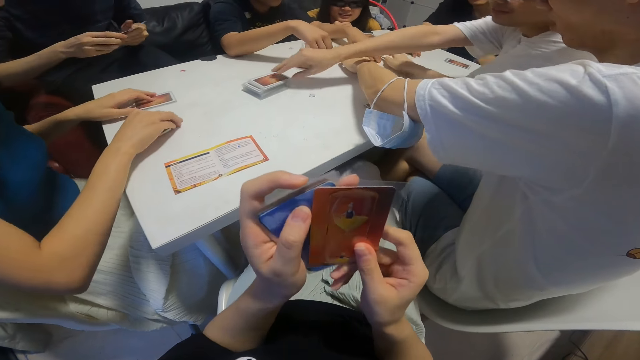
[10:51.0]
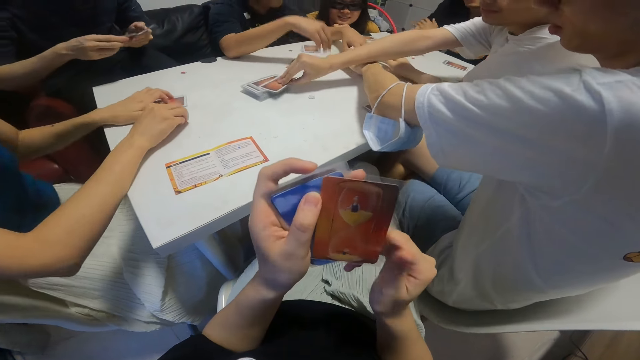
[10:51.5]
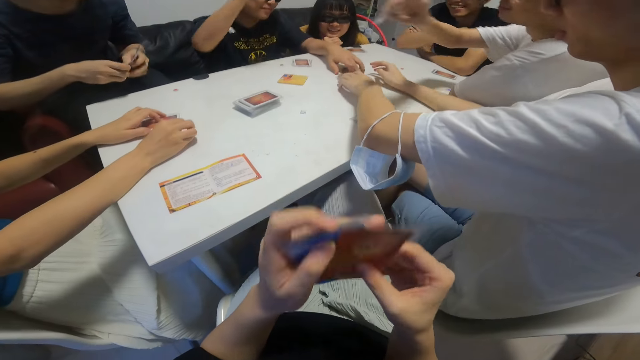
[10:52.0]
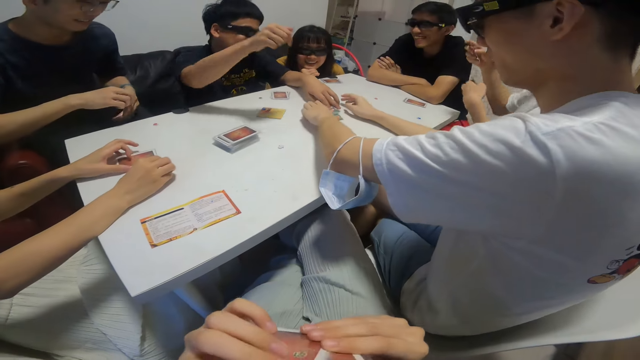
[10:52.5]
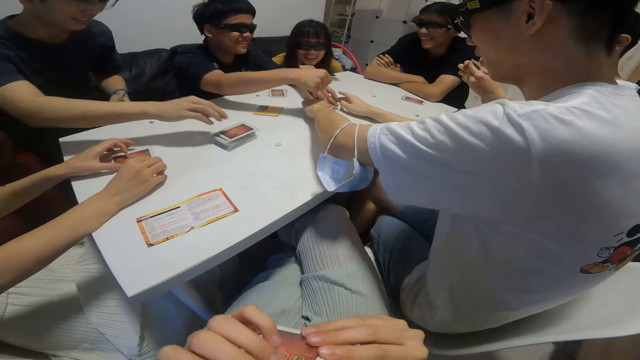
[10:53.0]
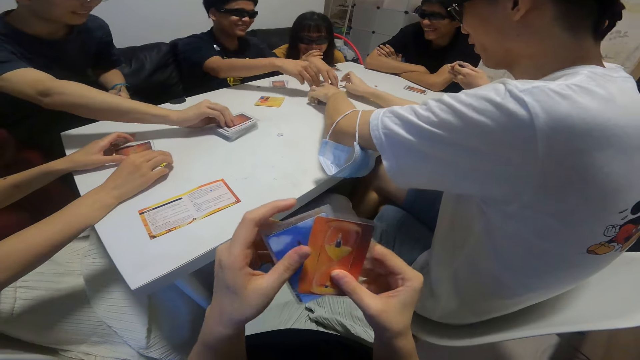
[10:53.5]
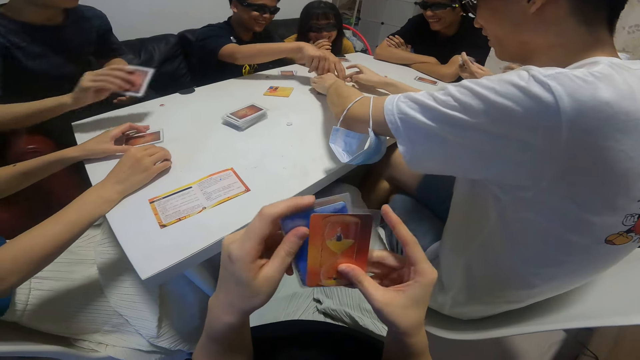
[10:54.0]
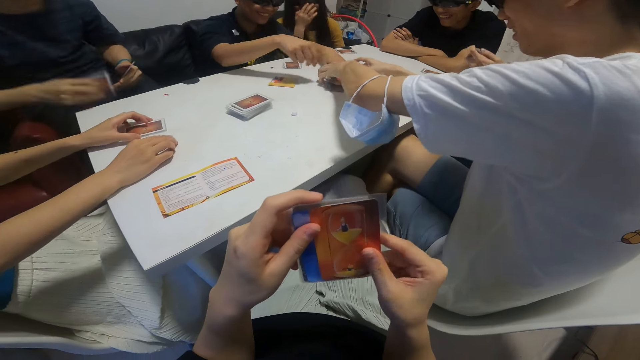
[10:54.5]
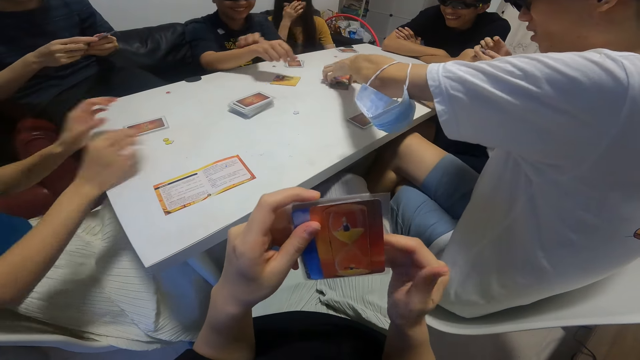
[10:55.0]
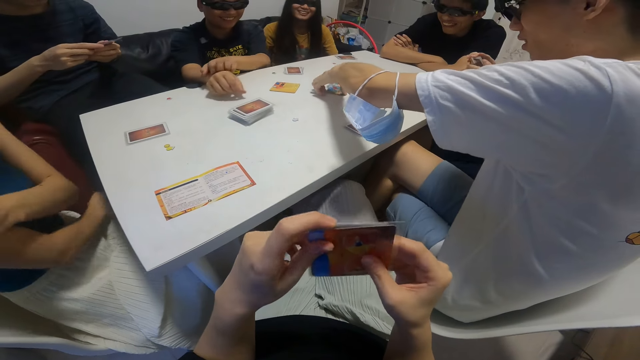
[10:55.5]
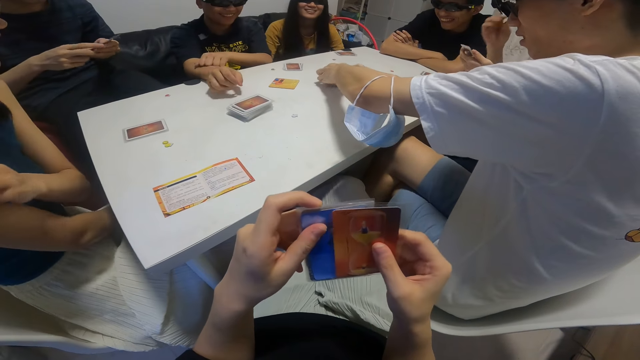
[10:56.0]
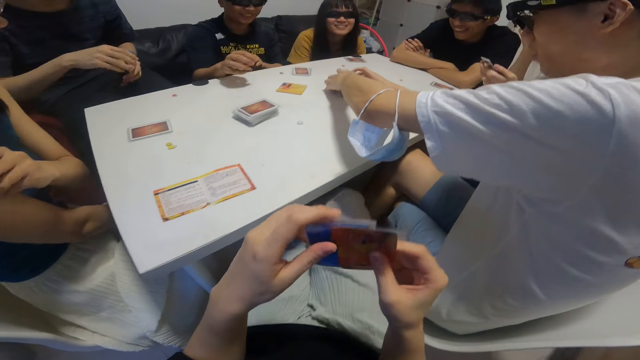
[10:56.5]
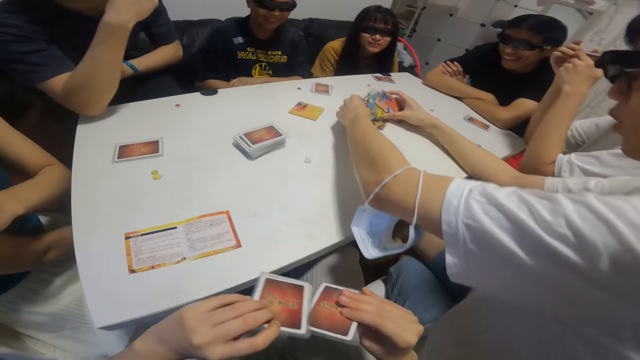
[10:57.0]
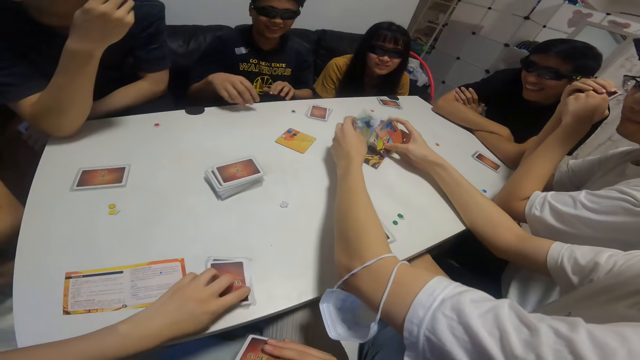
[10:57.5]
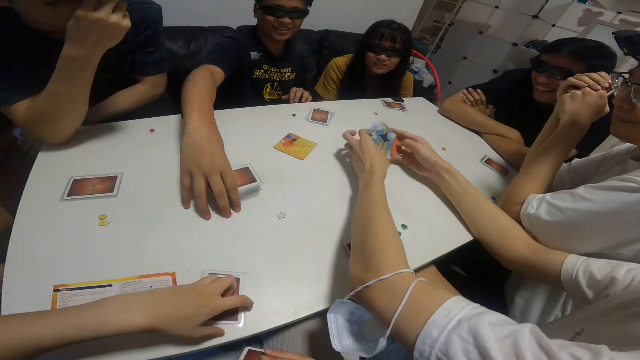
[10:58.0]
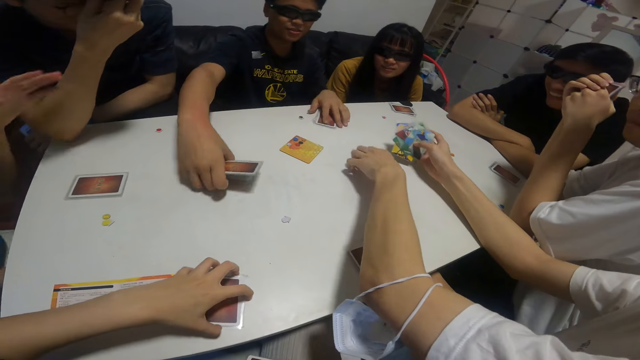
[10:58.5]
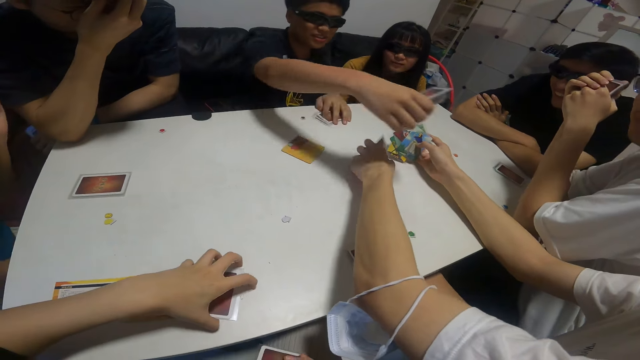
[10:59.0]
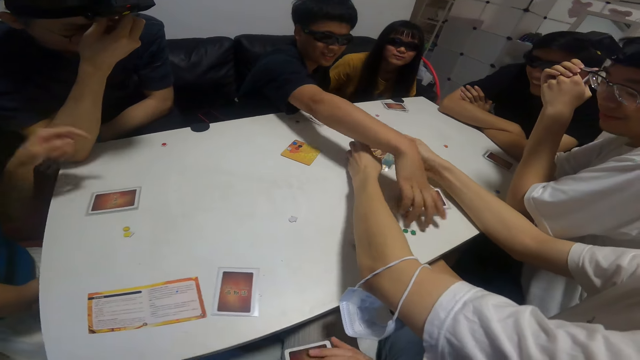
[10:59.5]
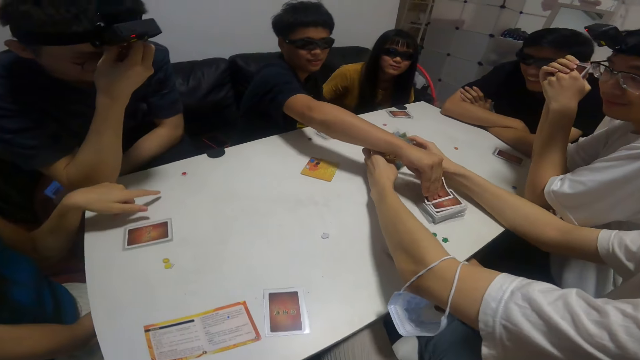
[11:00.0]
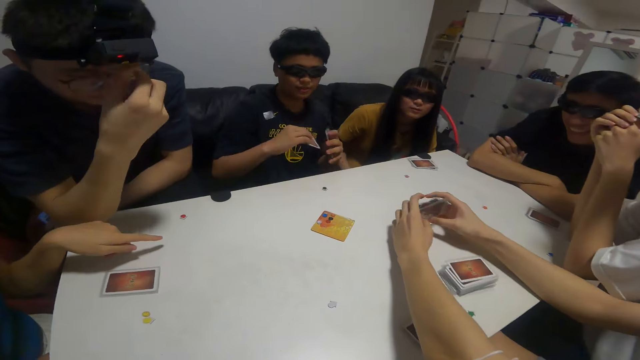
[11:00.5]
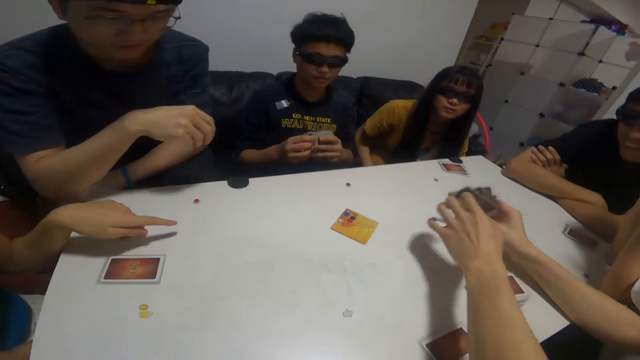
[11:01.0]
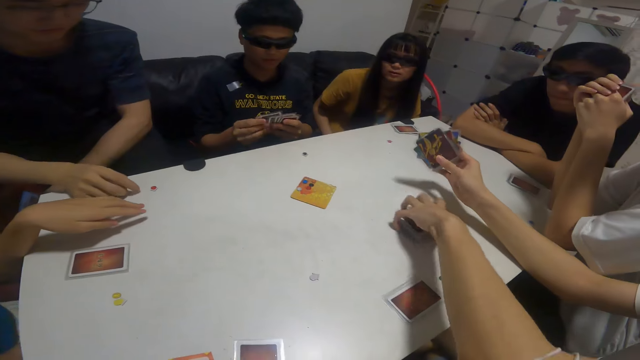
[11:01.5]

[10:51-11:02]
A boy picks up a card from the deck of cards with his right hand. Another boy picks up a card from the deck of cards with his right hand. Another boy packs cards on the table with his hands. A person collects cards. The camera wearer places the cards in her left hand on the table. Another person collects cards. Another boy moves the deck of cards around the table with his right hand. The other person puts the cards on the table. This boy picks up a card from the deck of cards with his right hand.

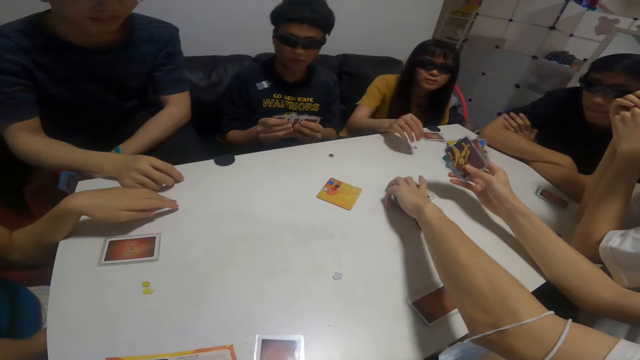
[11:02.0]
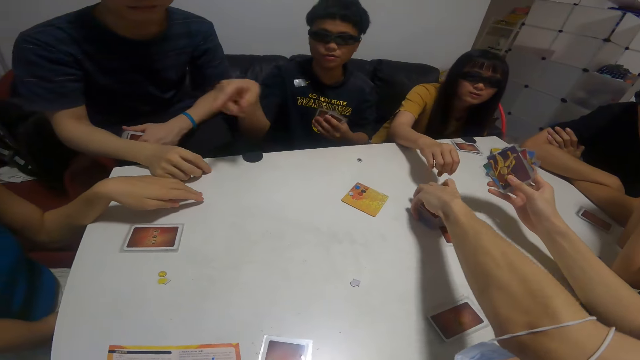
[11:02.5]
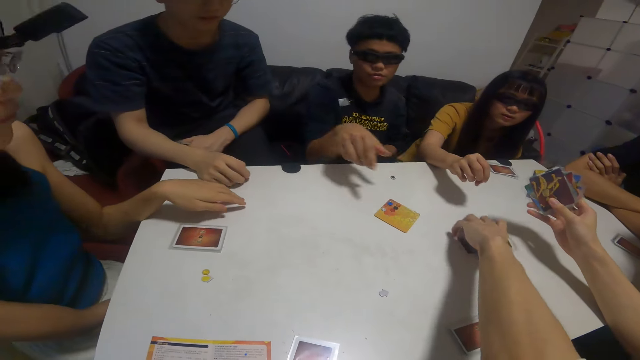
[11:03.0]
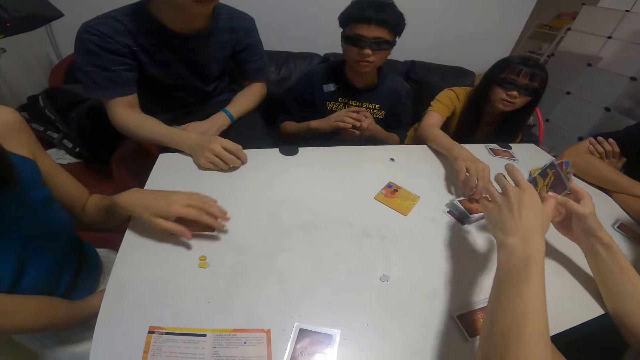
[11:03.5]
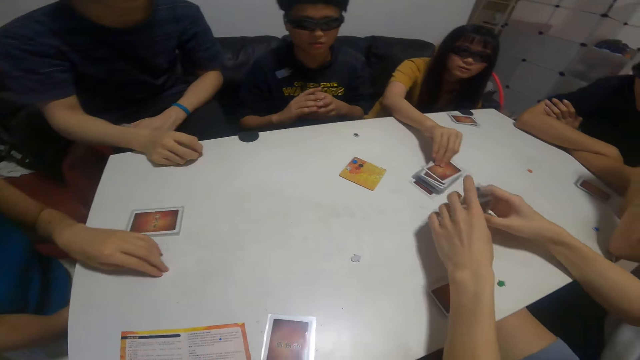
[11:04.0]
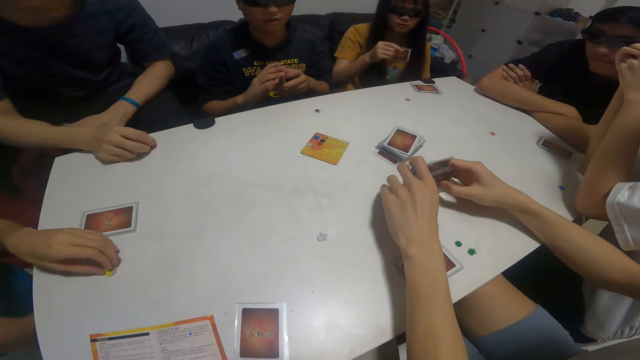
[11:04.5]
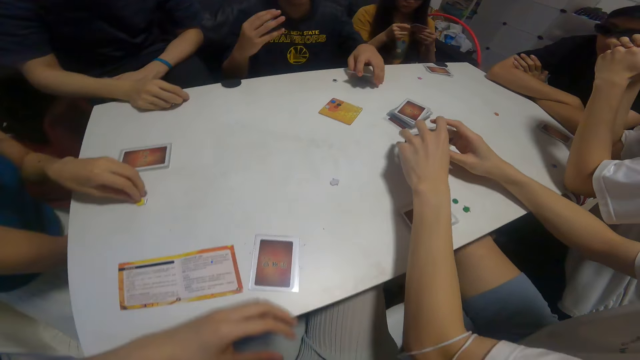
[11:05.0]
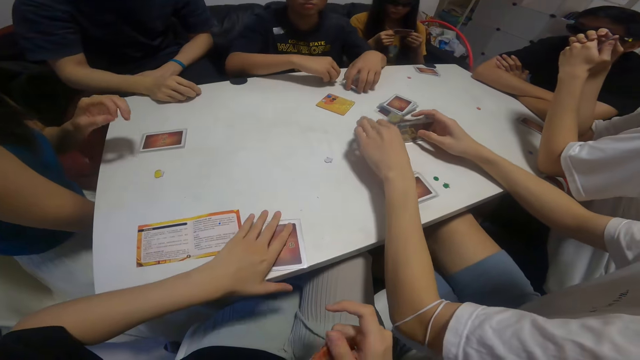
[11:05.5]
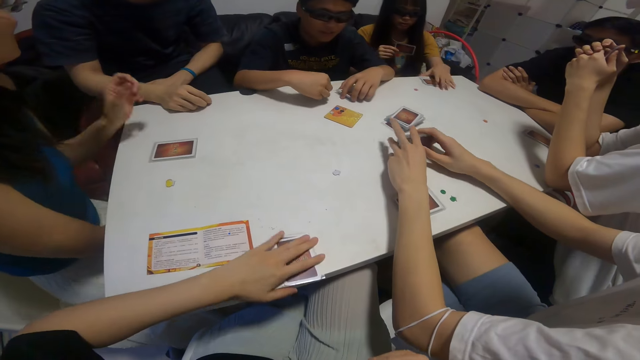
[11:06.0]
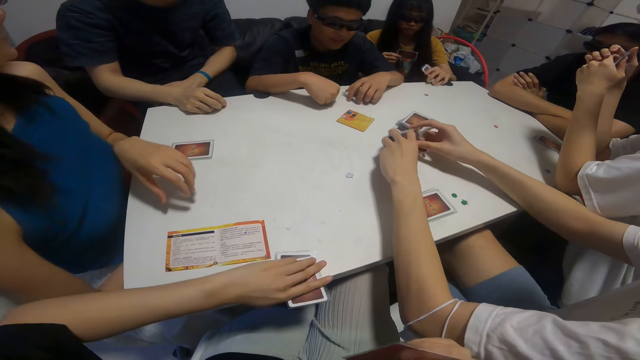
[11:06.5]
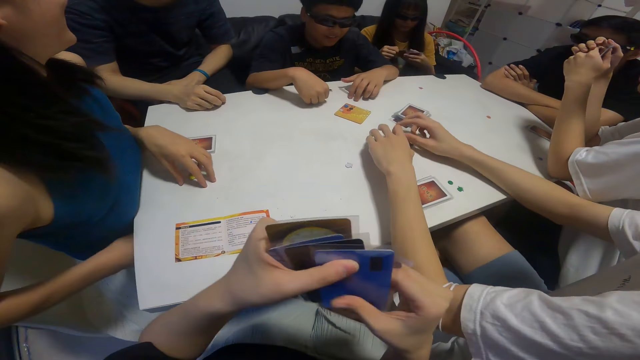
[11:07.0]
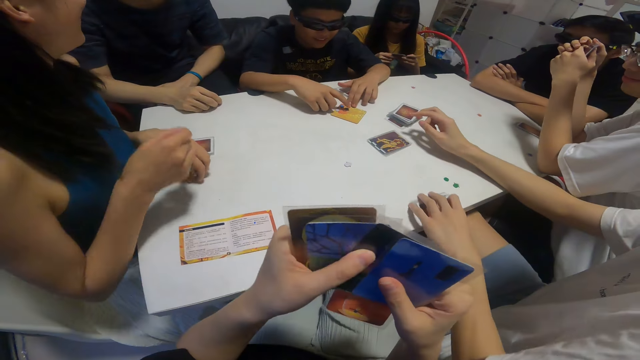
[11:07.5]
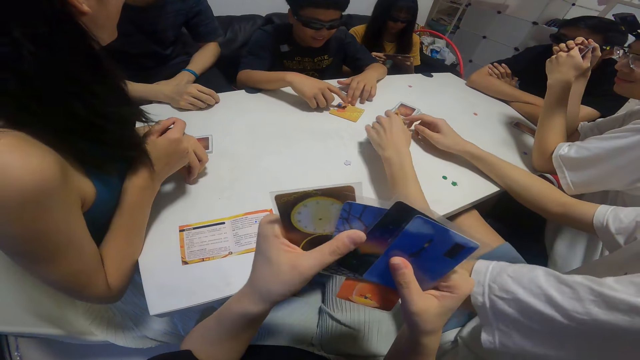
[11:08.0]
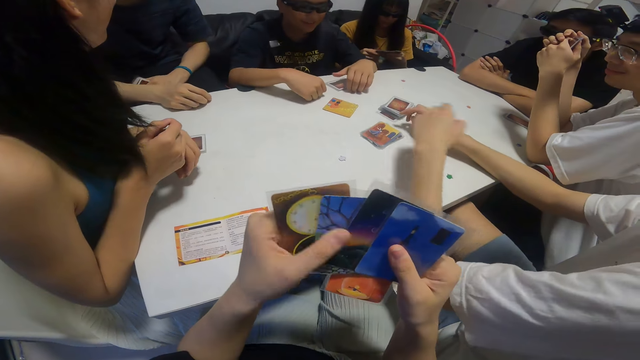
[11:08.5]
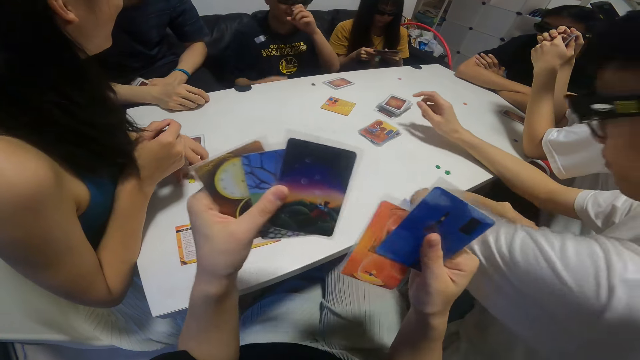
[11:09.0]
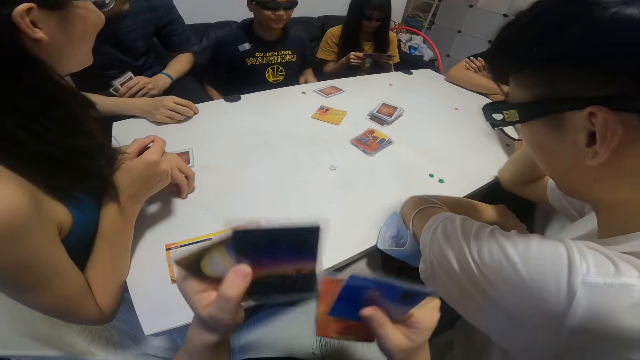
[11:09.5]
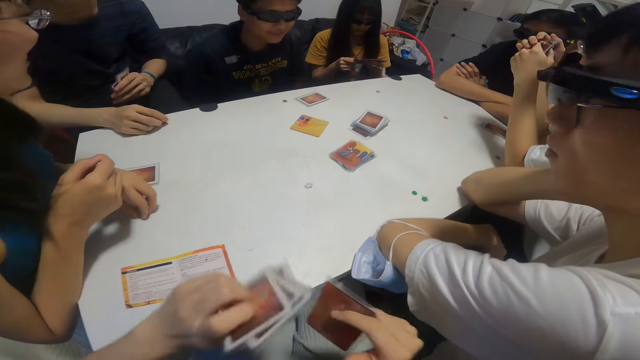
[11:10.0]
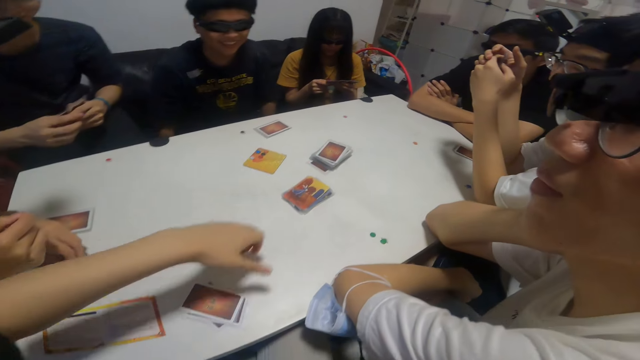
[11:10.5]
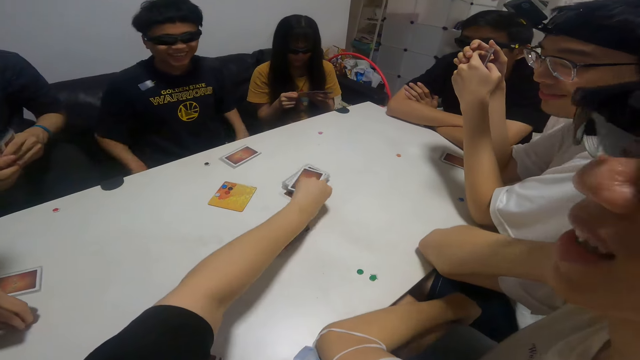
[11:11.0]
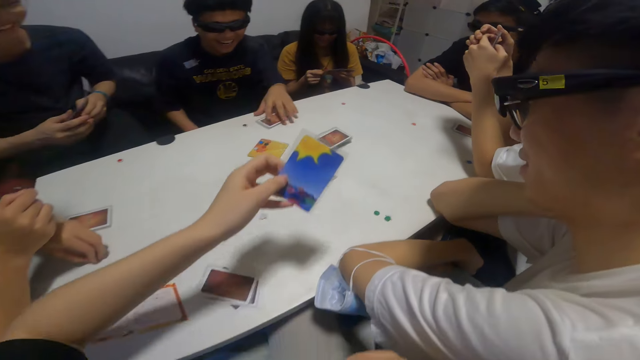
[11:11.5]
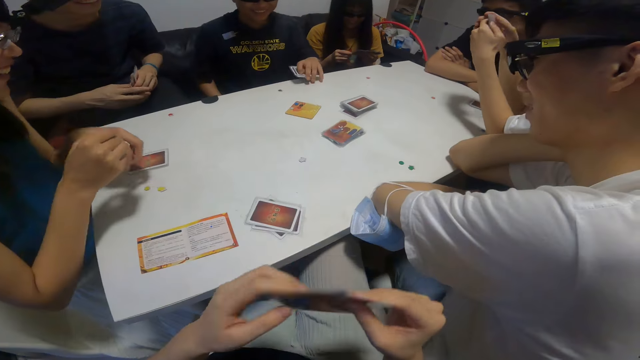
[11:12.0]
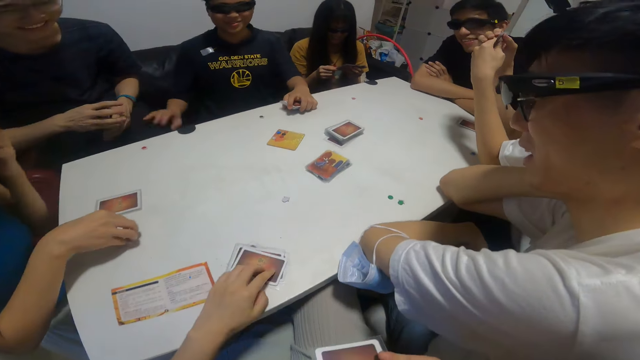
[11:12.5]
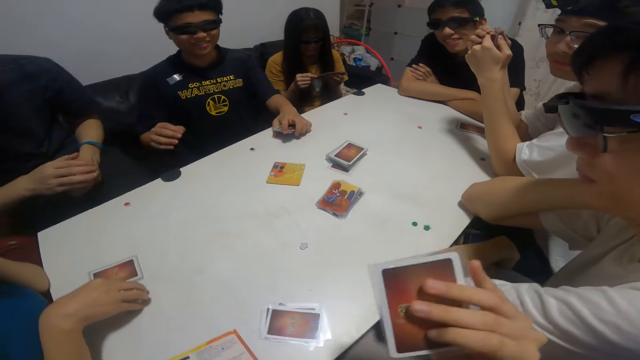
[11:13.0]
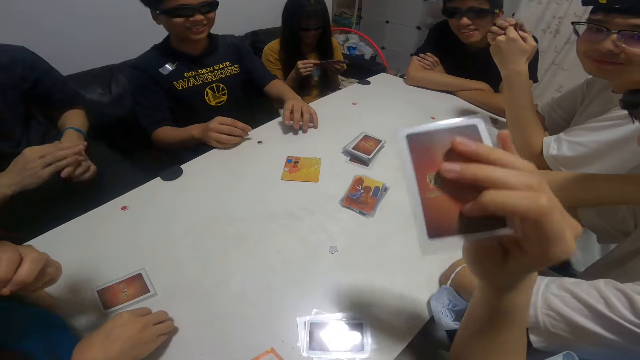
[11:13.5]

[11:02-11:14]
A person pushes cards on the table. Another person communicates. A girl picks up a card from the deck of cards with her right hand. The camera wearer picks up cards from the table with her left hand. She flips through the cards in her left hand. She drops the cards in her left hand on the table. She picks up a card from the deck of cards with her left hand and places the card in her left hand on the table.
